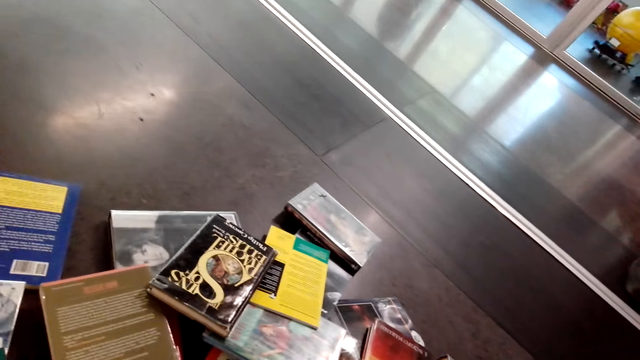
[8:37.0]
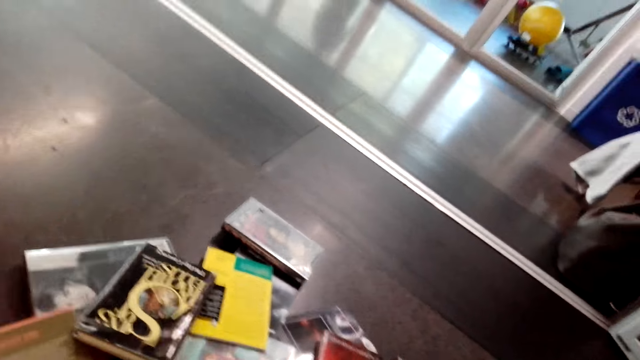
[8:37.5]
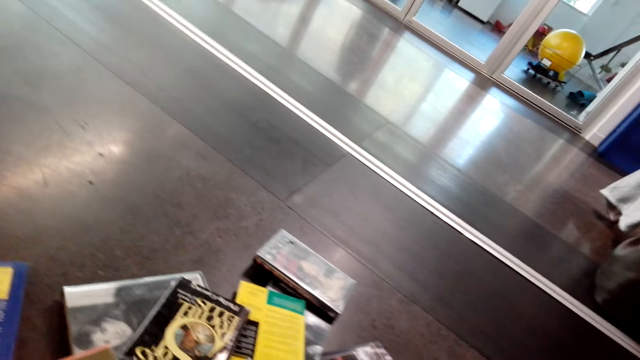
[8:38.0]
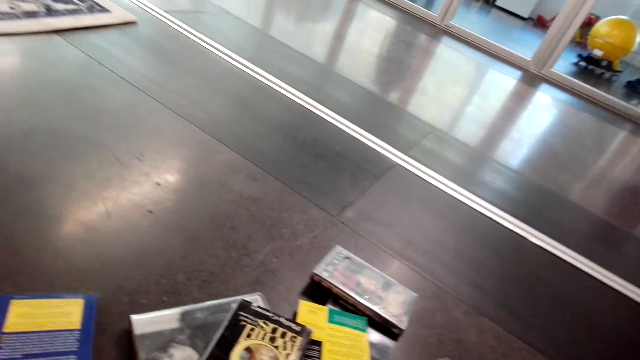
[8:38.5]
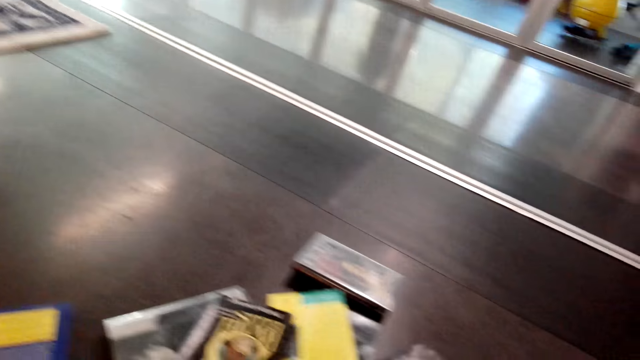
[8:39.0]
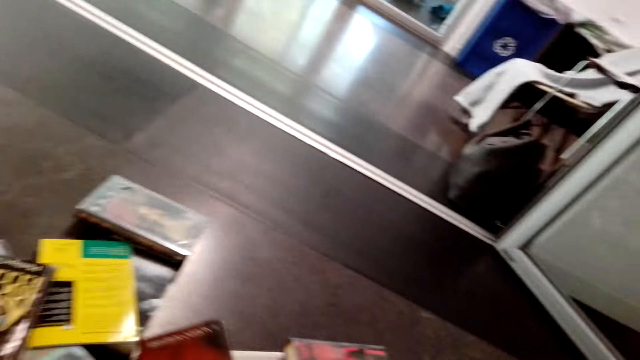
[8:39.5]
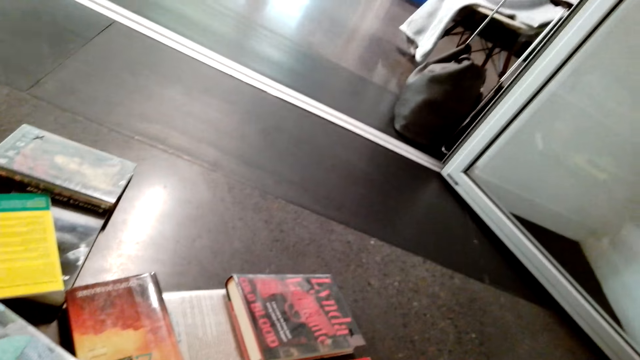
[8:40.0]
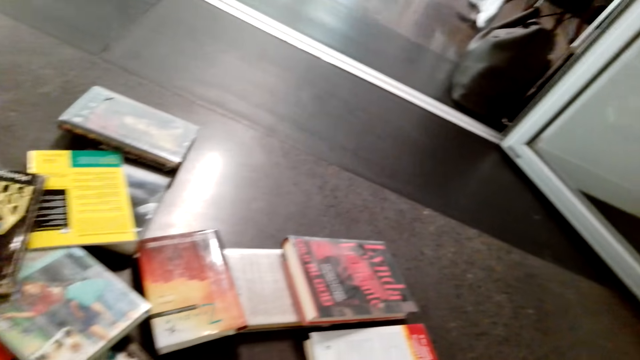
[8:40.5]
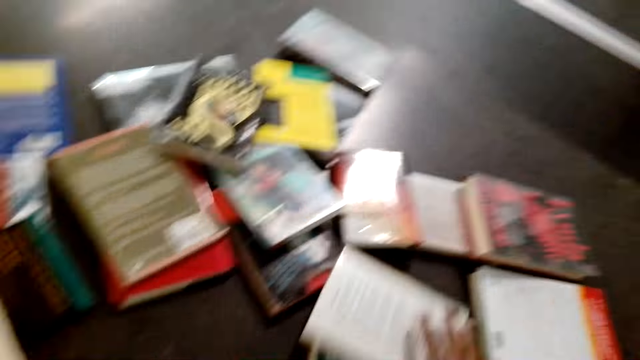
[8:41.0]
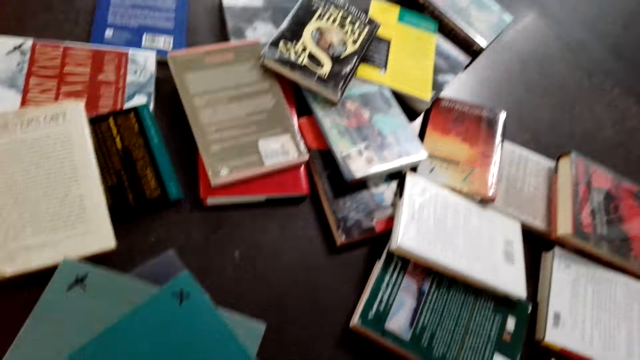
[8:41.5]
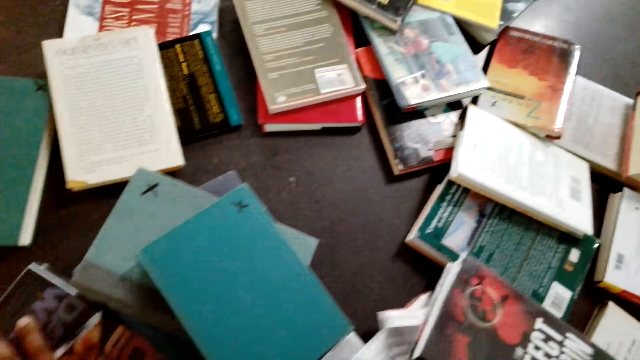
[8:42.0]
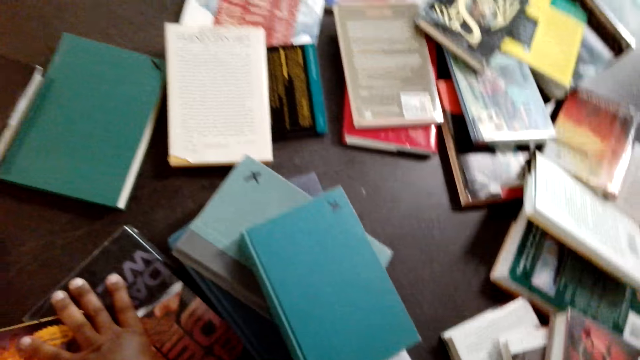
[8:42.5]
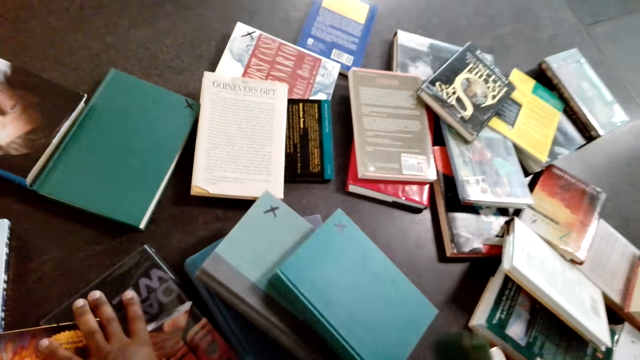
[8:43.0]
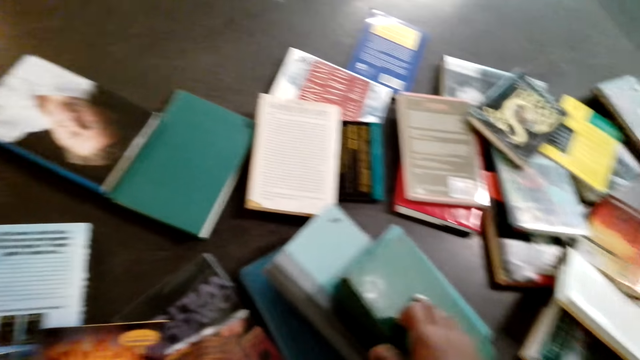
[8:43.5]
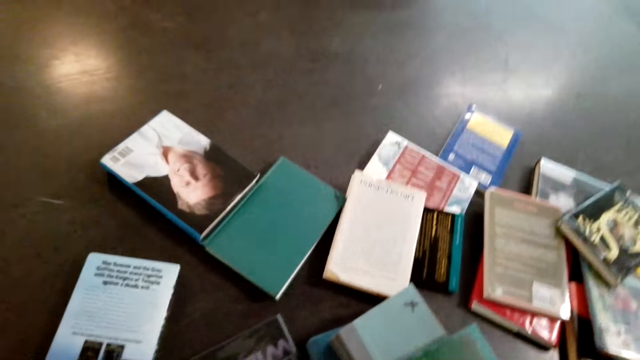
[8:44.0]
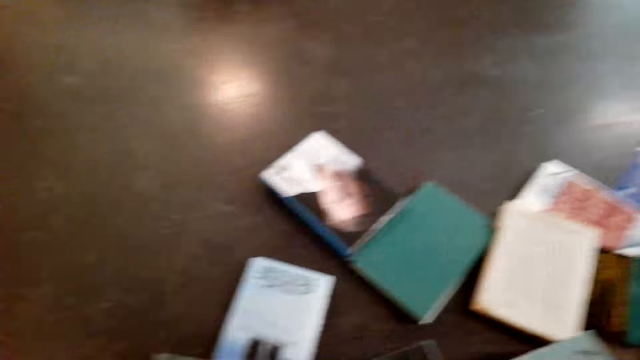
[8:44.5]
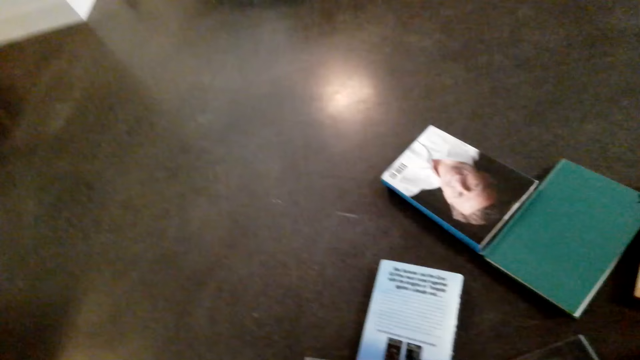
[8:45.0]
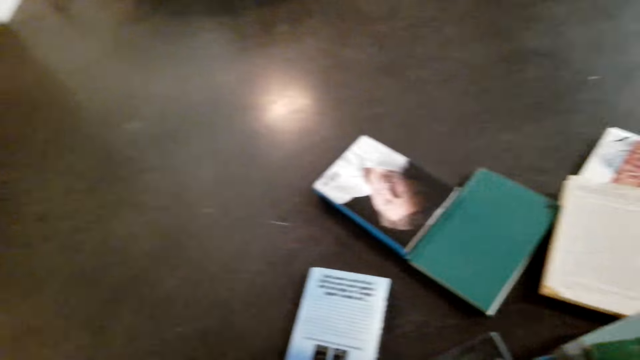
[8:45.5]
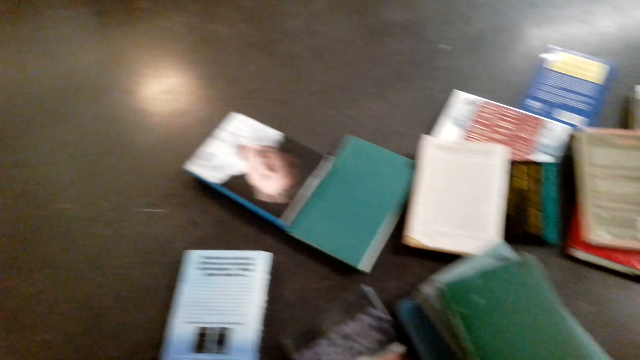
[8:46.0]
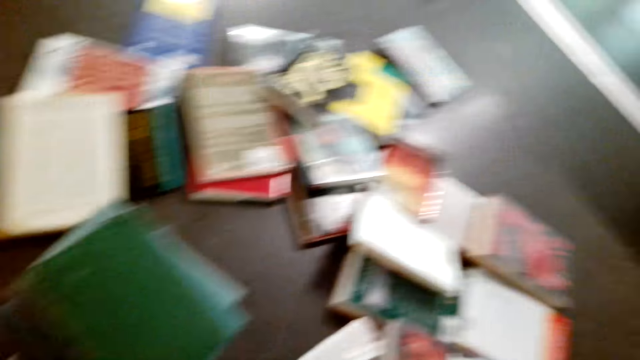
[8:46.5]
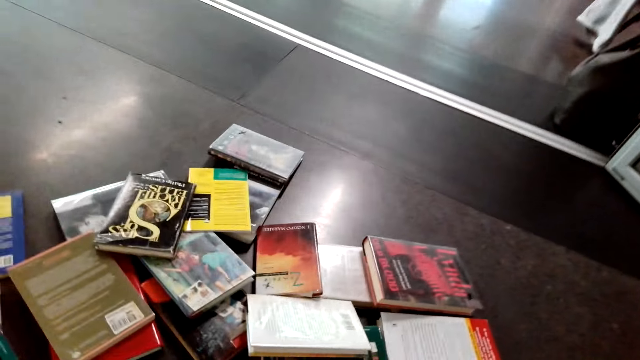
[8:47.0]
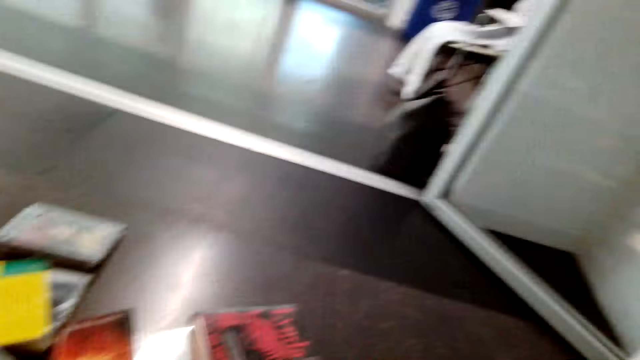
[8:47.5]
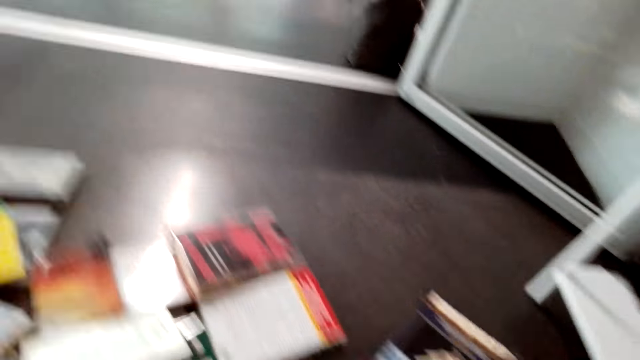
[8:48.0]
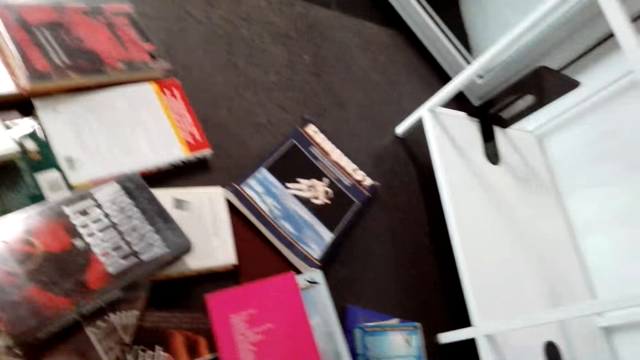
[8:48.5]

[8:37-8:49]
The camera wearer picks up books. They move the books on the floor. They place down a book. They arrange the books on the floor.

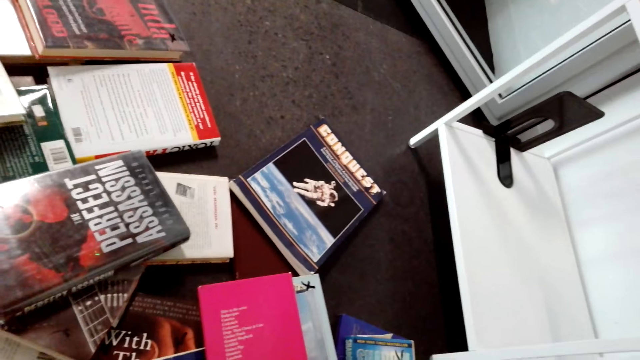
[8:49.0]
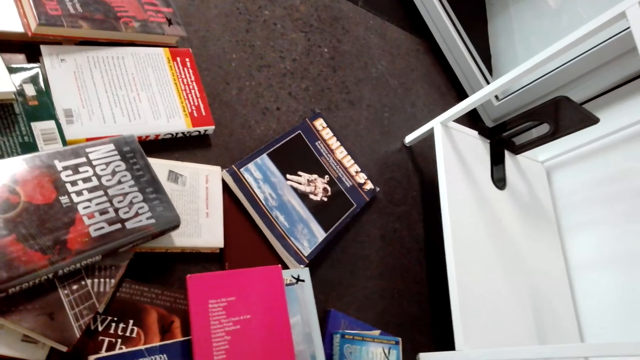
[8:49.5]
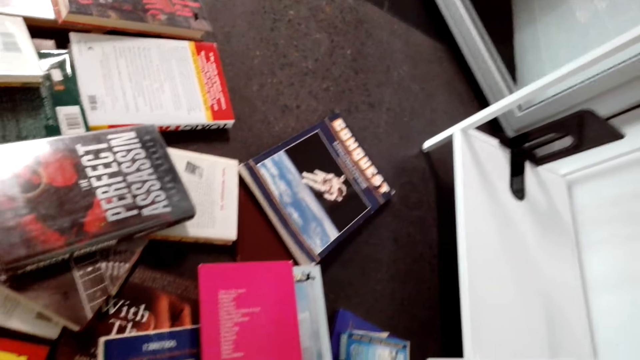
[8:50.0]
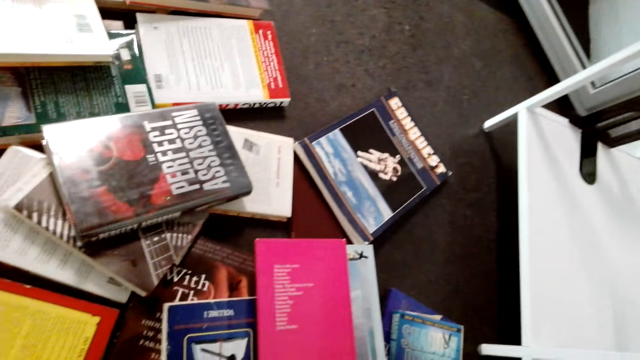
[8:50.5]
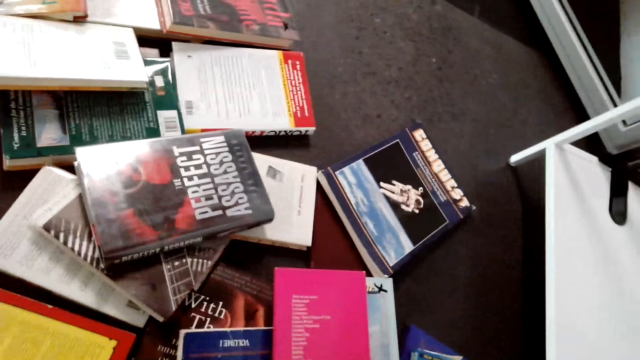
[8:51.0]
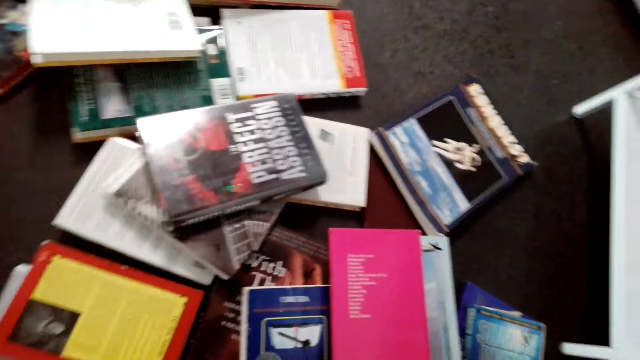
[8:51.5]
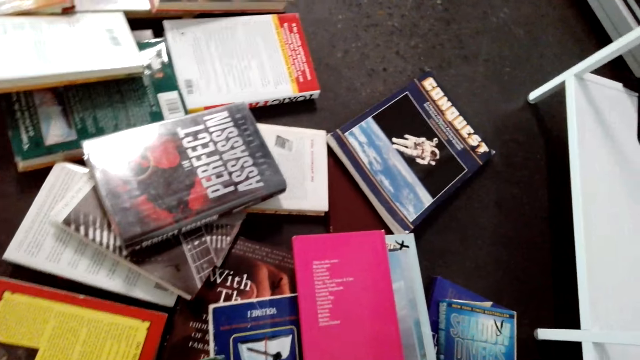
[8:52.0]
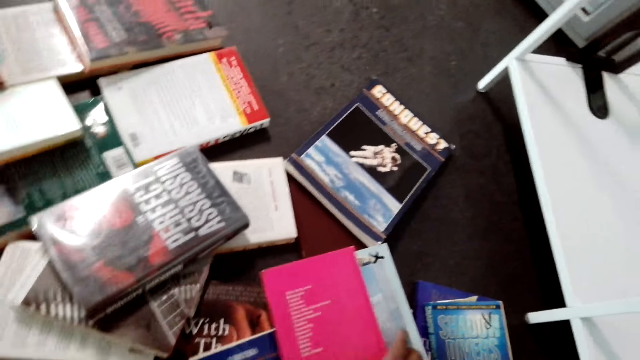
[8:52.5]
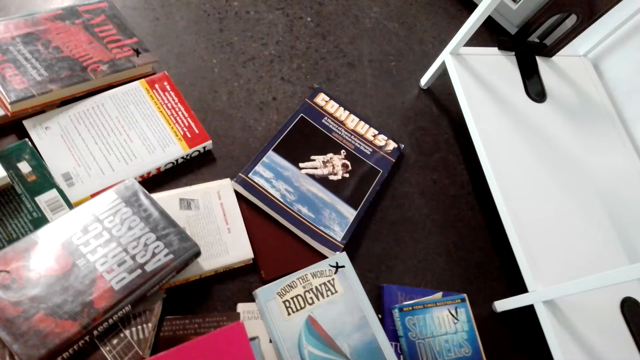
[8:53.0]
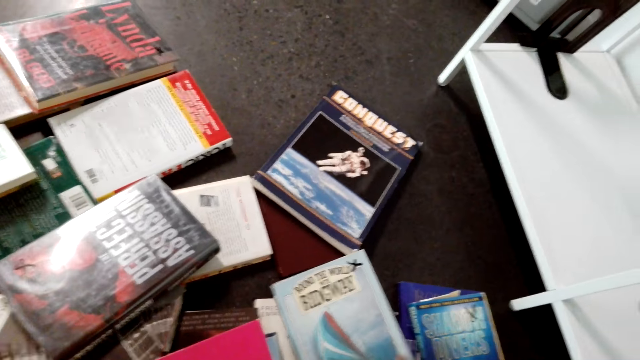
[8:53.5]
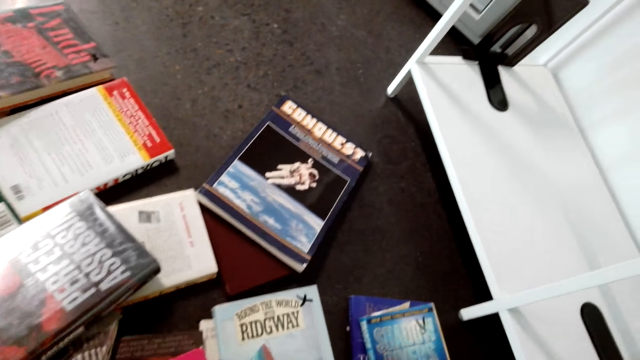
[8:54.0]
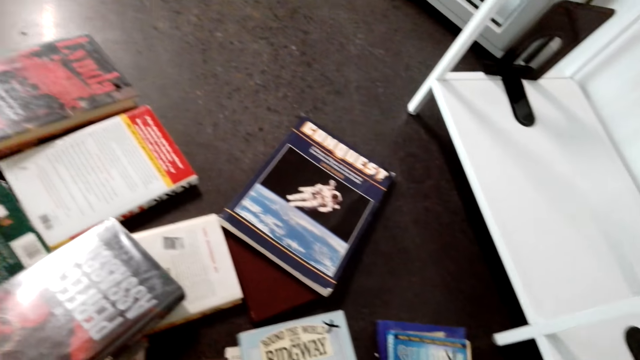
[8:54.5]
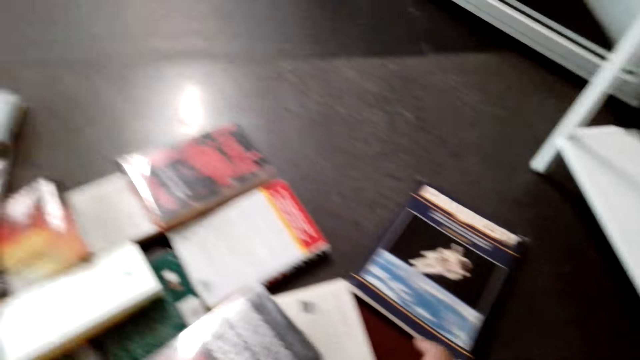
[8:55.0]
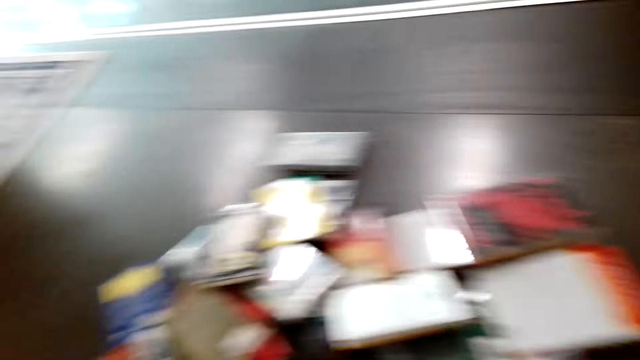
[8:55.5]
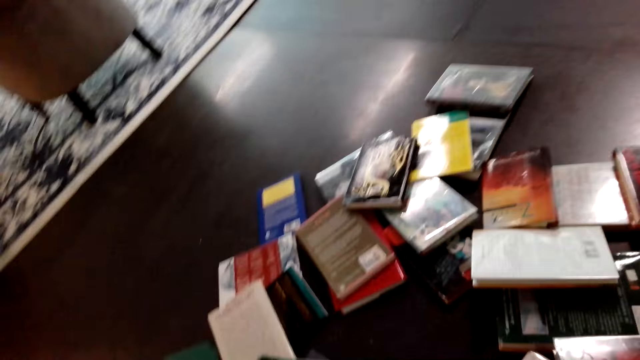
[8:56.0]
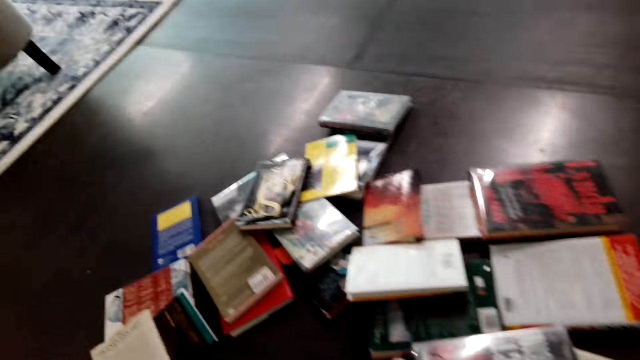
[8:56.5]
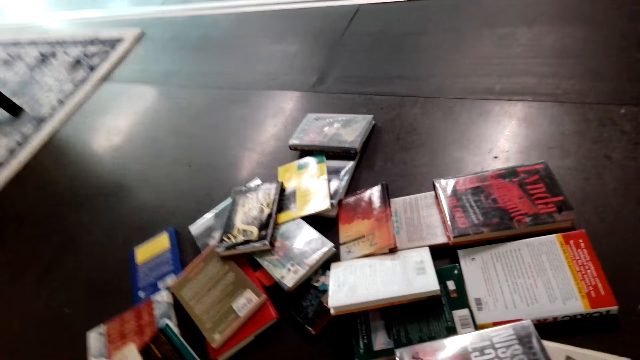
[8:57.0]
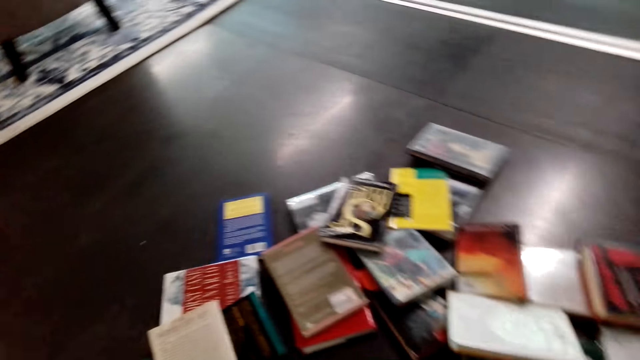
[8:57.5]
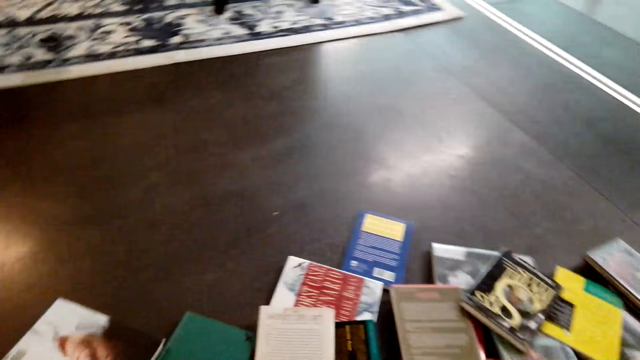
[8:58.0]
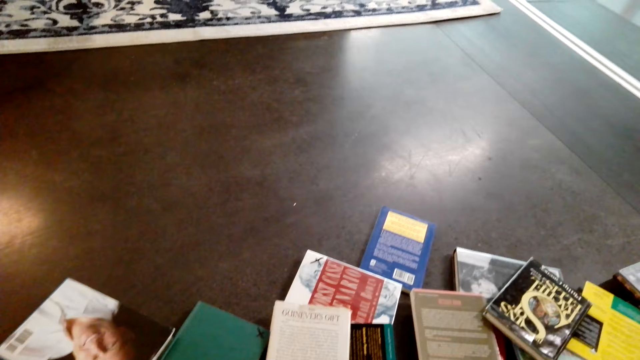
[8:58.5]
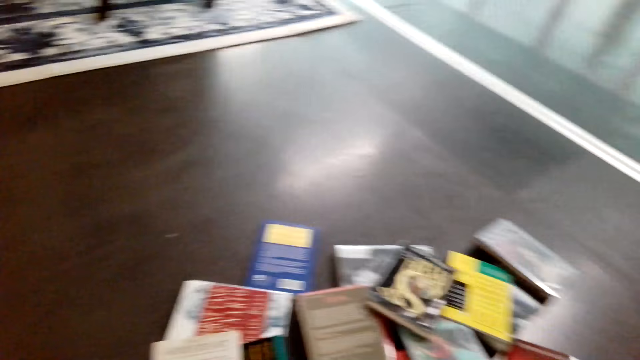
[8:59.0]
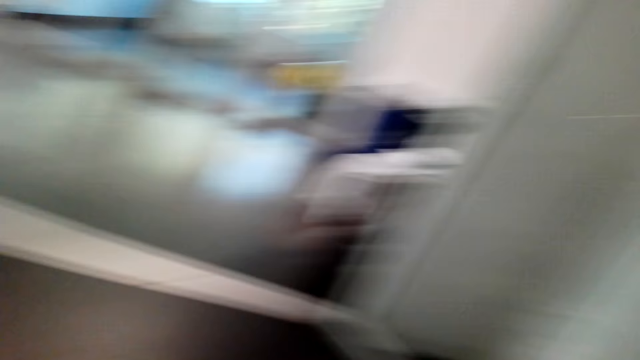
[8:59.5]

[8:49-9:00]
The camera wearer picks up books.
